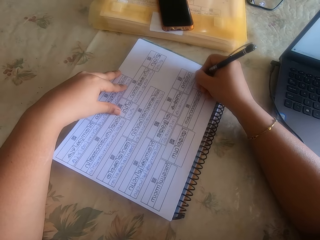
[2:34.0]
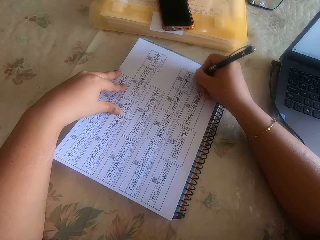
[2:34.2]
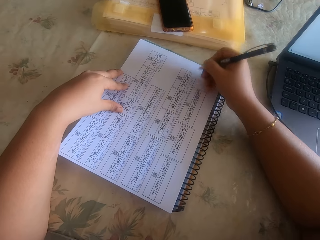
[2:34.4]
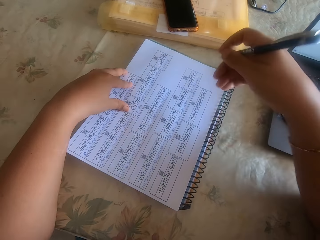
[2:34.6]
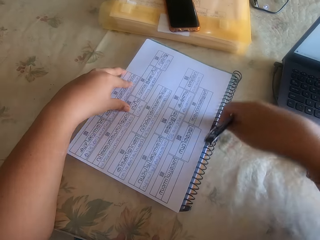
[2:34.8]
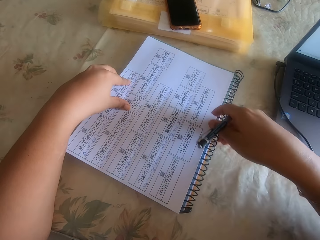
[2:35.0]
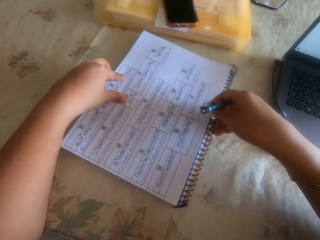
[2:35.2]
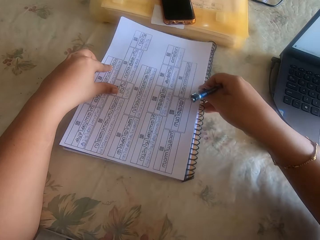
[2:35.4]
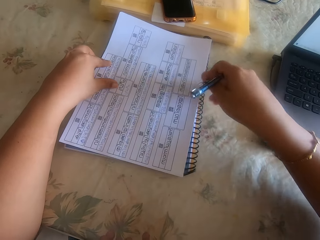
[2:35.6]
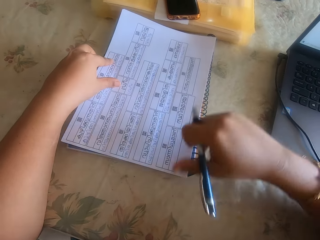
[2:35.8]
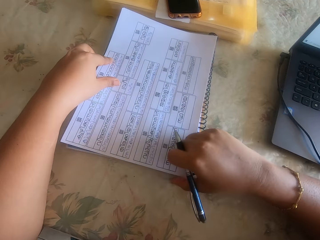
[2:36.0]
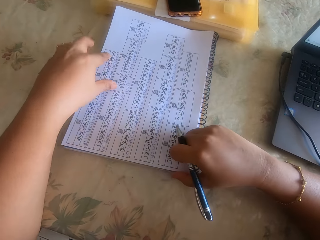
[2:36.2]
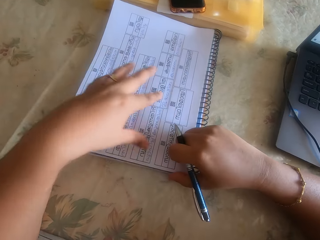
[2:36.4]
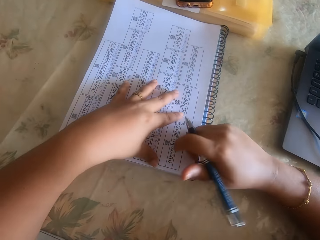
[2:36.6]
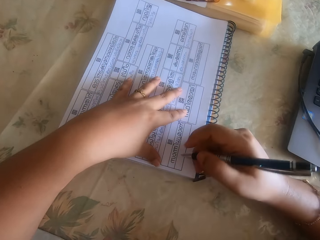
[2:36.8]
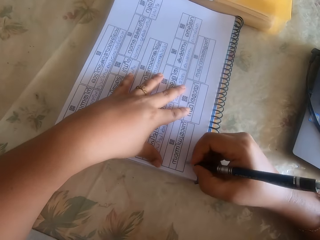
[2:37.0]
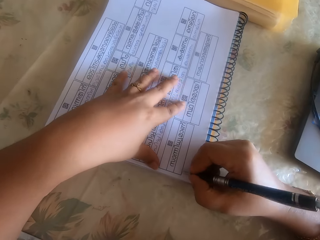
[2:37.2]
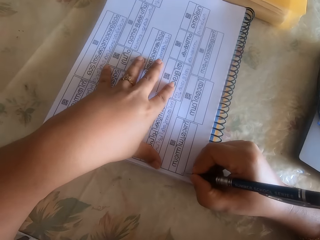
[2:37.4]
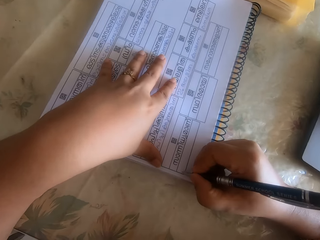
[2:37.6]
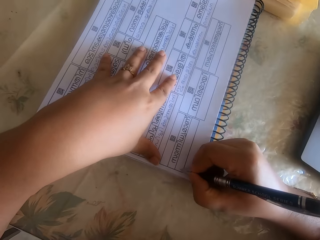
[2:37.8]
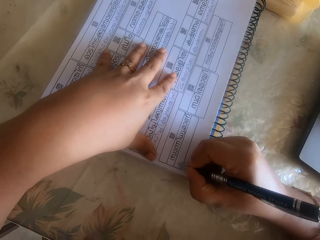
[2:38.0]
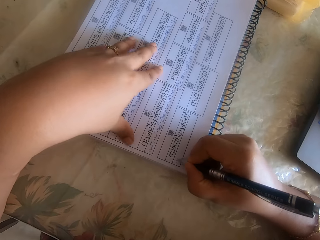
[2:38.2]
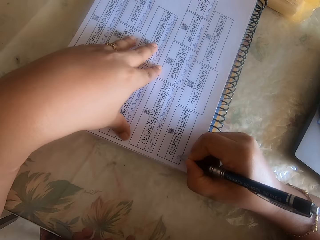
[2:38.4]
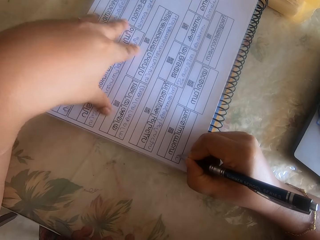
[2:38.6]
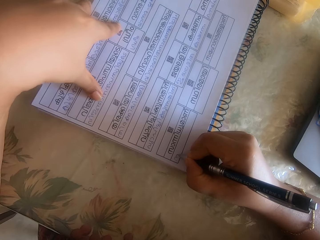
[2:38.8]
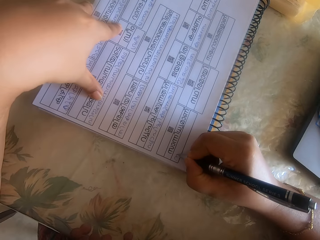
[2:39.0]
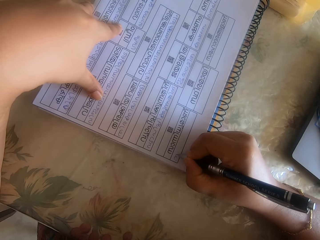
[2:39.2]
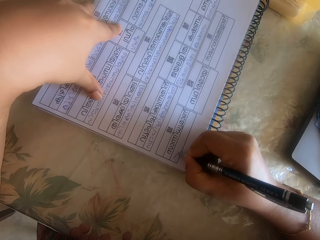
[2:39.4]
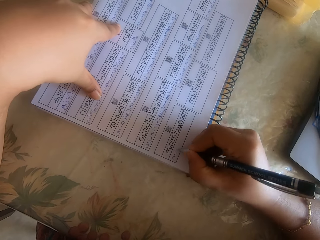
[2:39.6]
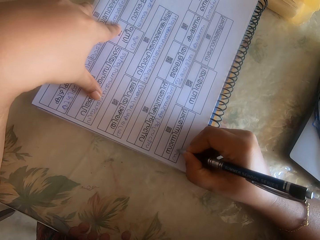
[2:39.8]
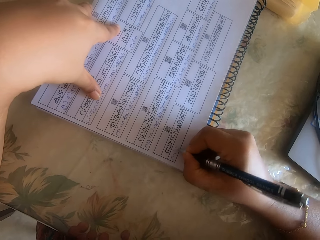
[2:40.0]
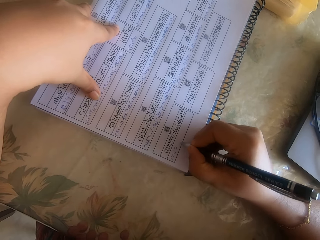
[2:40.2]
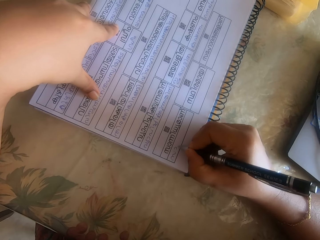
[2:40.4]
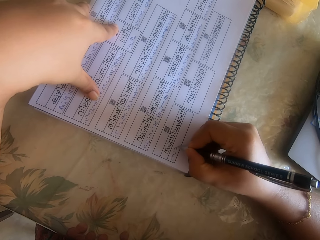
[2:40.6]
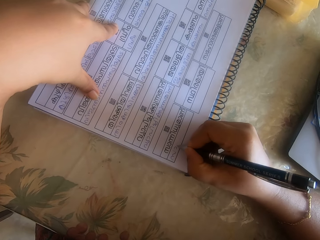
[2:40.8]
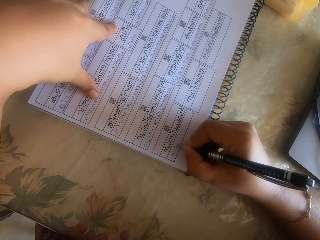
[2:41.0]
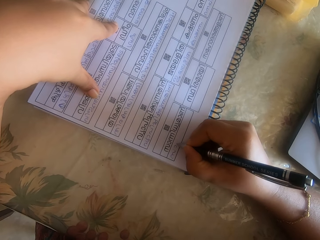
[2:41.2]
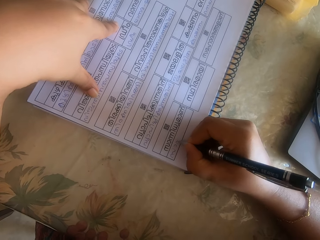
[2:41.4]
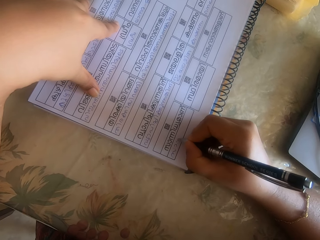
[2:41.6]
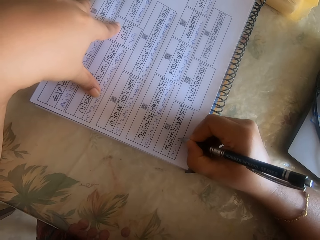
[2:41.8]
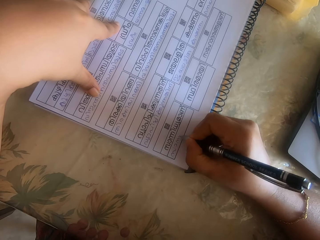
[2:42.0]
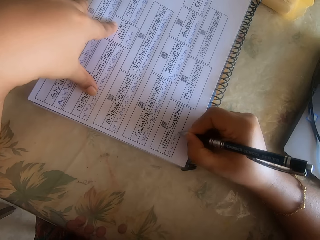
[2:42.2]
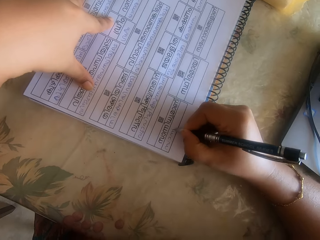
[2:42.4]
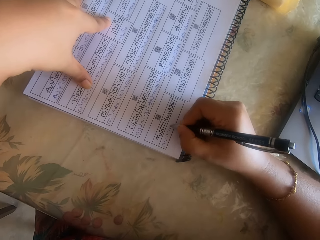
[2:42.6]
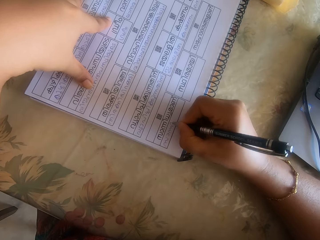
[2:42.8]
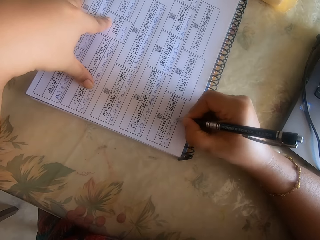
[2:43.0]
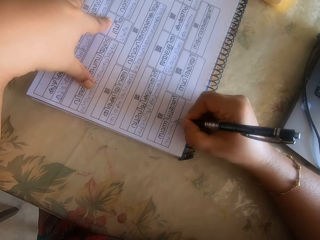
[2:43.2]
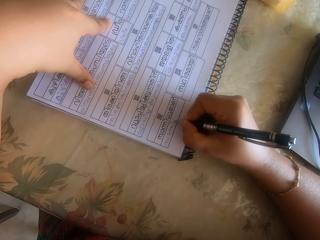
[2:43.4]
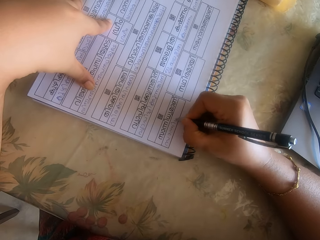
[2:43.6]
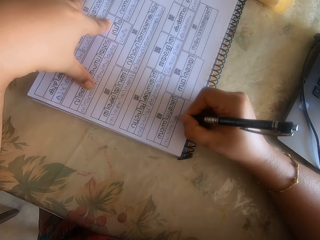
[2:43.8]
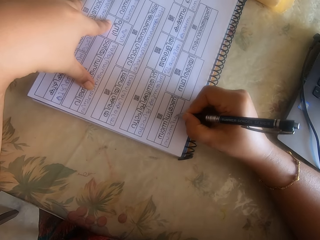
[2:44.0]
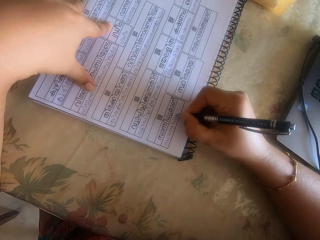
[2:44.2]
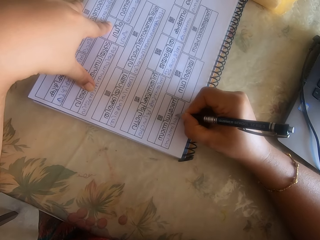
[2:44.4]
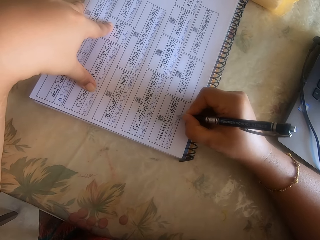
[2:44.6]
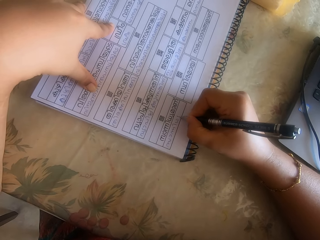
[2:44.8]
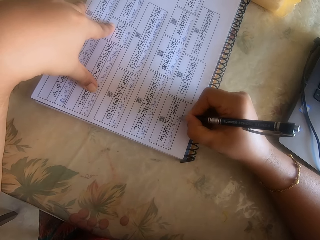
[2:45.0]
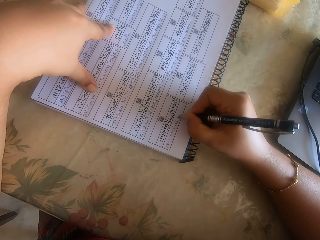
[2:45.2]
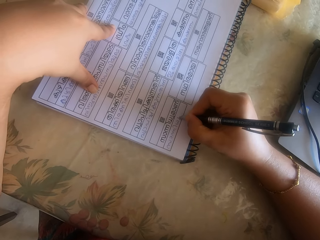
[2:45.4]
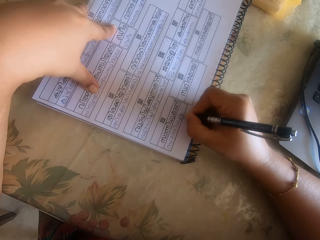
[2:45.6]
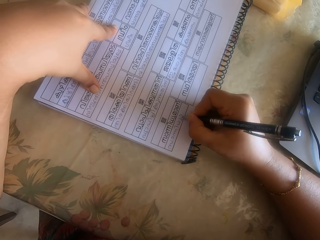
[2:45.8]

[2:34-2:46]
The camera wearer adjusts the book with her right hand. She adjusts her left hand on the paper. She writes on the paper on the book with the pen in her right hand. She adjusts her left hand on the paper. She writes on the paper on the book with the pen in her right hand.

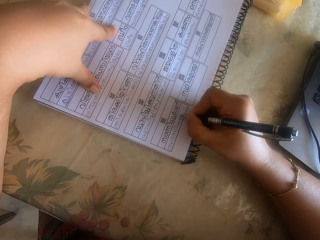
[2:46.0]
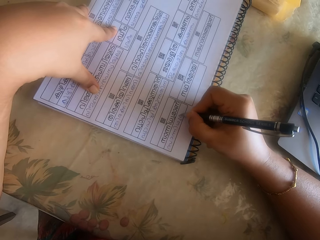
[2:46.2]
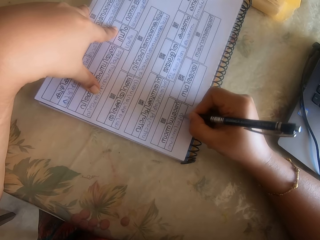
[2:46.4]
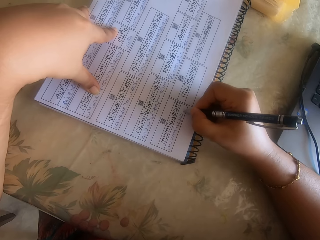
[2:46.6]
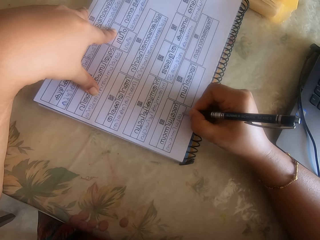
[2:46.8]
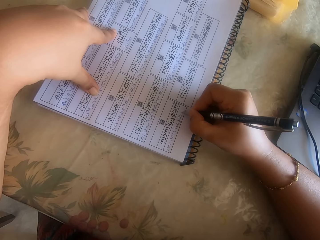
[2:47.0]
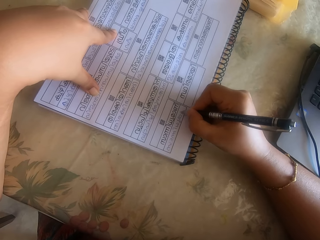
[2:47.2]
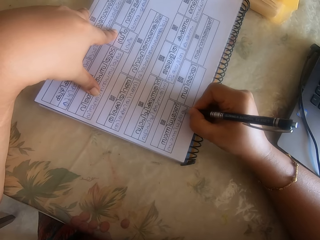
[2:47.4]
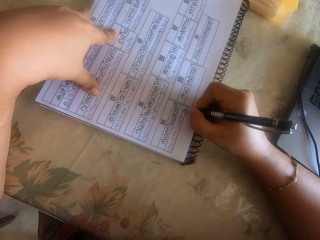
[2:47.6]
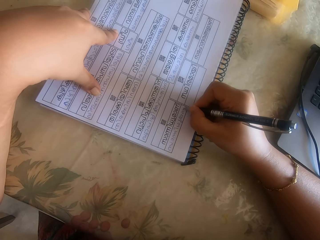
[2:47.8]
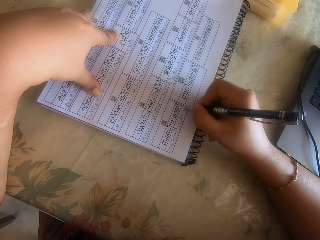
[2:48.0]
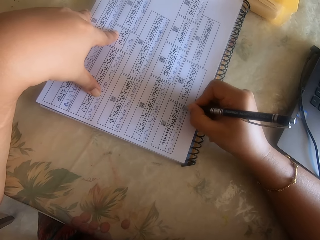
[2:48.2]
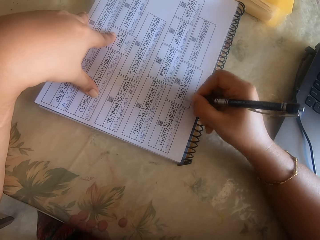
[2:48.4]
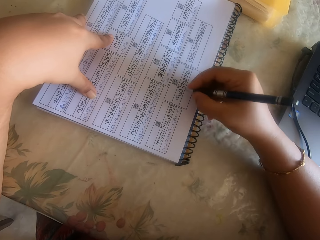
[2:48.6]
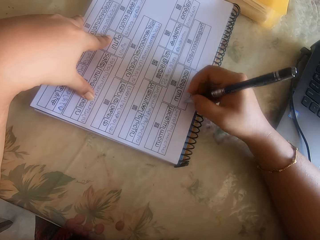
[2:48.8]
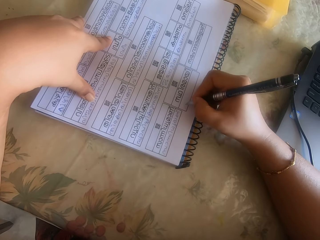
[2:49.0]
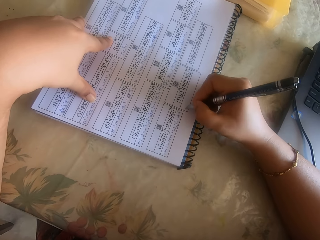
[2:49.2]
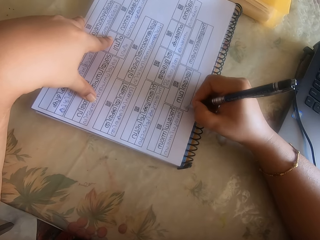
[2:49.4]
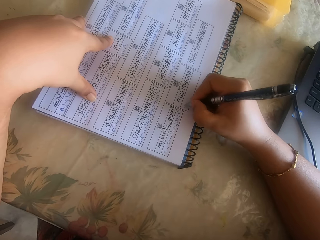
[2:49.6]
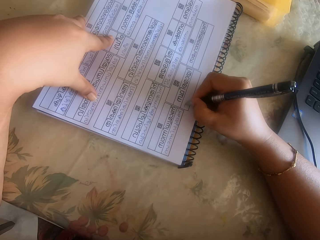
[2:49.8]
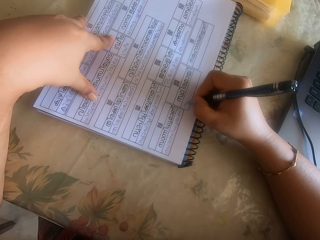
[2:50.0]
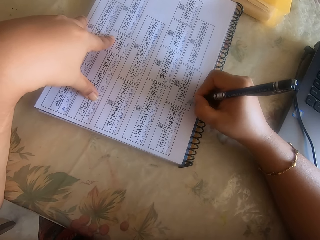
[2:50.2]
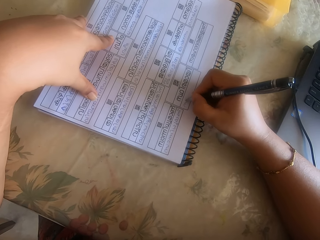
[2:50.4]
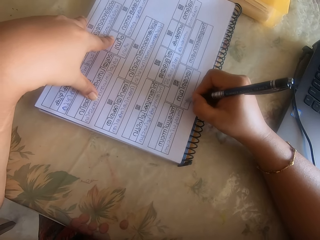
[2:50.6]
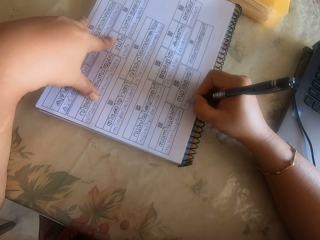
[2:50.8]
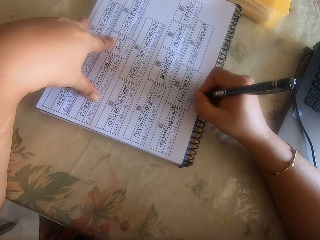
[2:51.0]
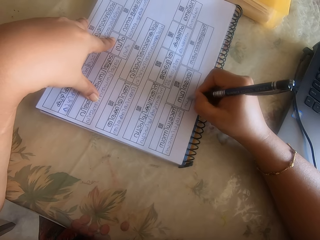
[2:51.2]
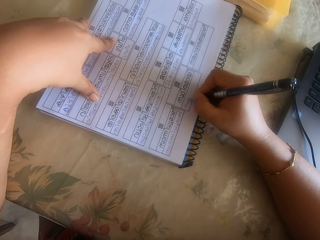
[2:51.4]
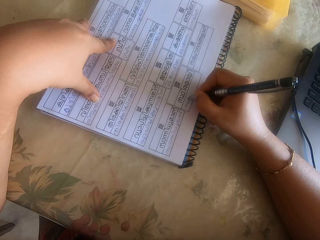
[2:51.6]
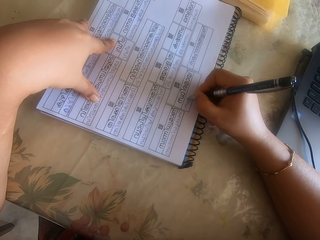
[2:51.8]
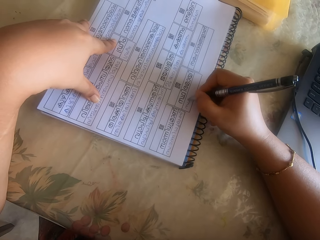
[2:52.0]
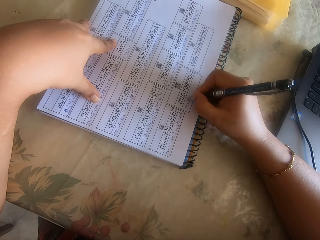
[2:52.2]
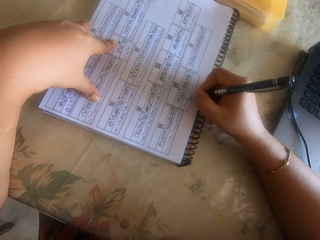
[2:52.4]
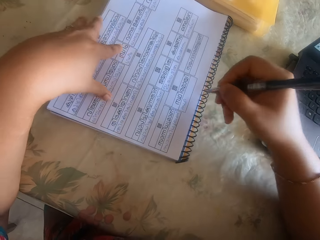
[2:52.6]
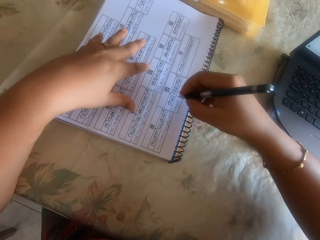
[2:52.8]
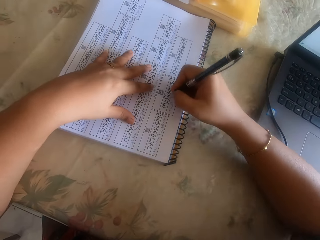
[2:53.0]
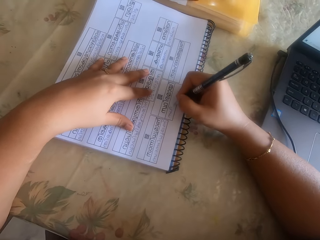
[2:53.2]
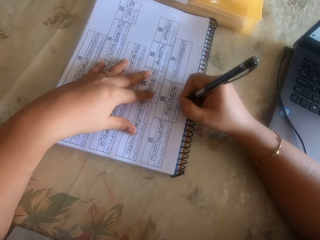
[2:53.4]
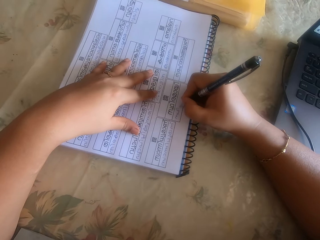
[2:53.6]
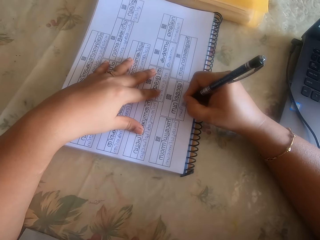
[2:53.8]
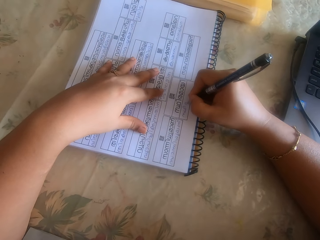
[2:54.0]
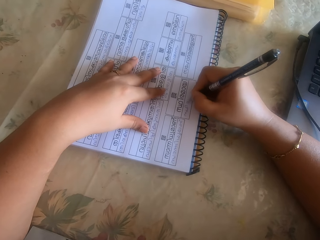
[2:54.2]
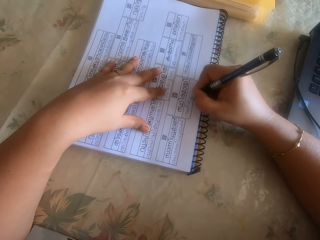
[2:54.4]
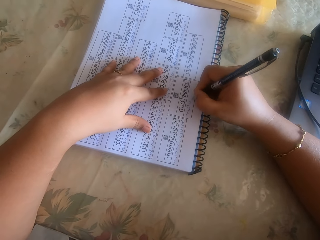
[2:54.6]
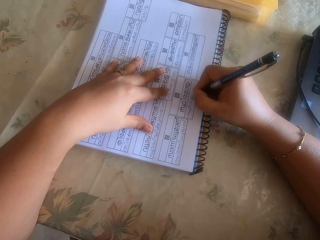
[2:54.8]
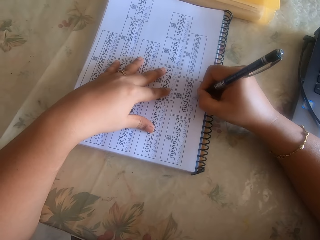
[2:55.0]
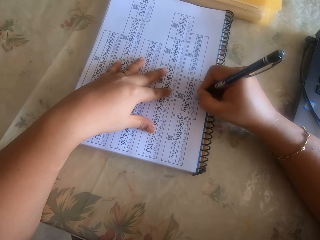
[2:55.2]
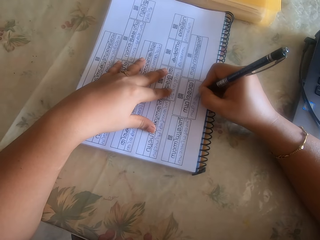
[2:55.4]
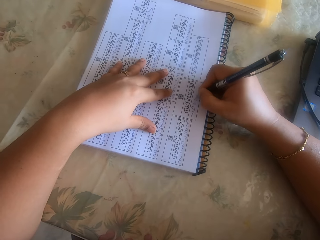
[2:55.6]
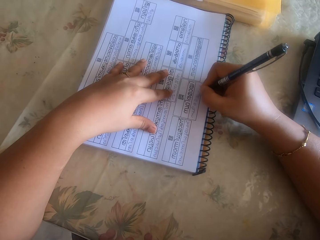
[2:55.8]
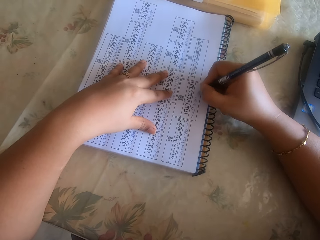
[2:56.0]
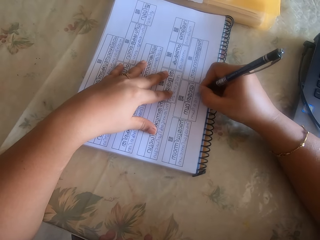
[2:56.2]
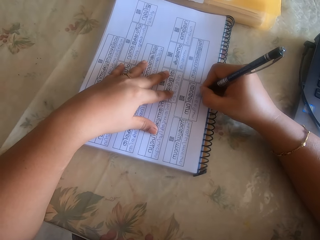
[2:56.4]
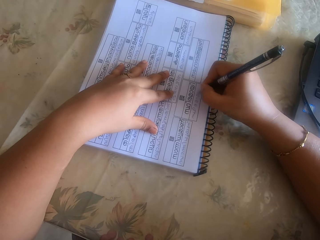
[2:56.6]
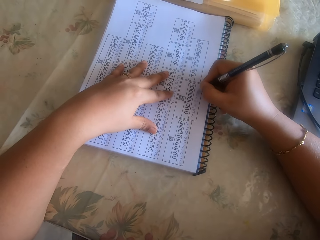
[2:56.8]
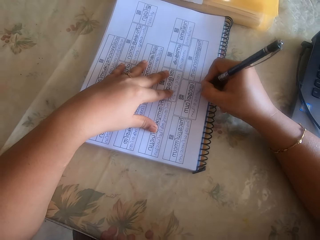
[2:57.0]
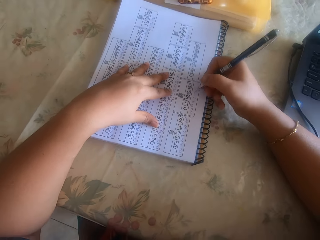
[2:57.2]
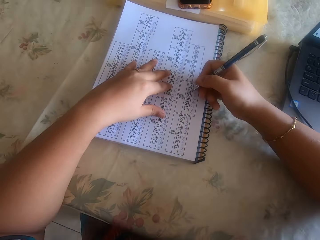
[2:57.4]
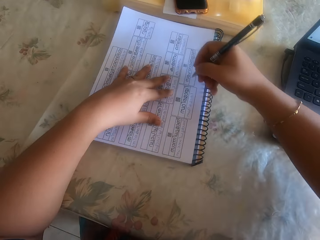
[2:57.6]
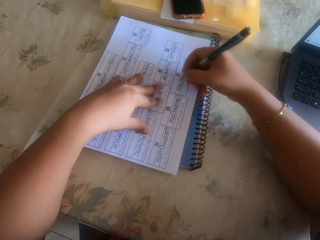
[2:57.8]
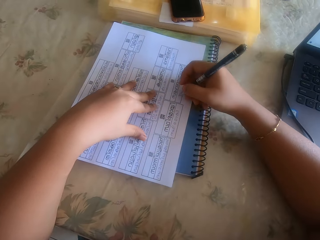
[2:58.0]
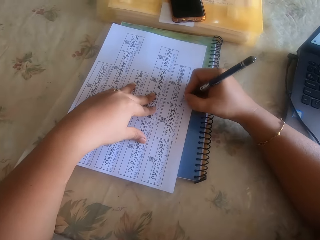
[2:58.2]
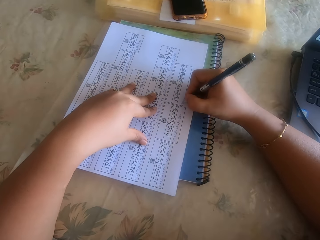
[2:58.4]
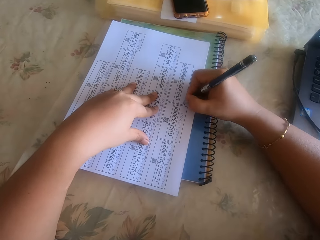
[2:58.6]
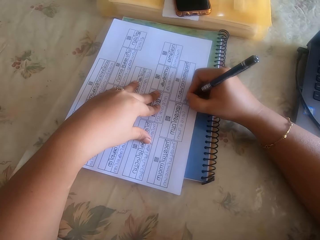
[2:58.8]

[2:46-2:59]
The camera wearer adjusts her left hand on the paper. She writes on the paper on the book with the pen in her right hand. She adjusts the paper on the book with her left hand. She writes on the paper on the book with the pen in her right hand.
